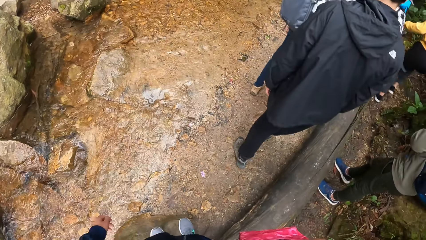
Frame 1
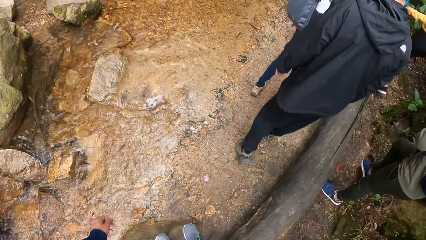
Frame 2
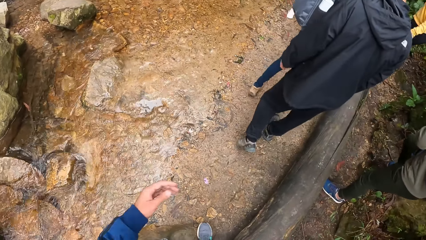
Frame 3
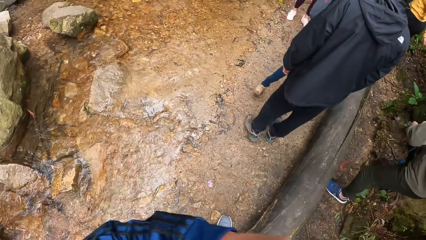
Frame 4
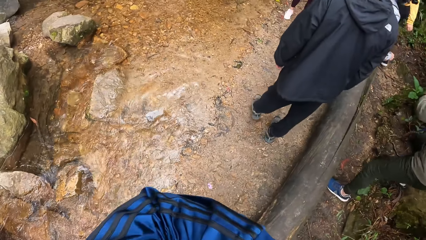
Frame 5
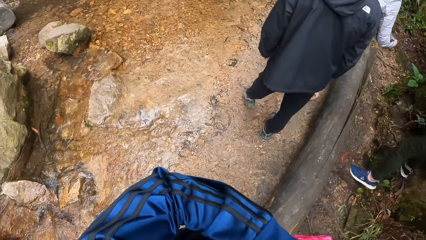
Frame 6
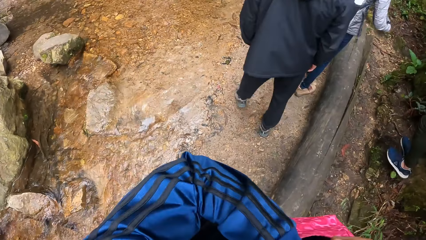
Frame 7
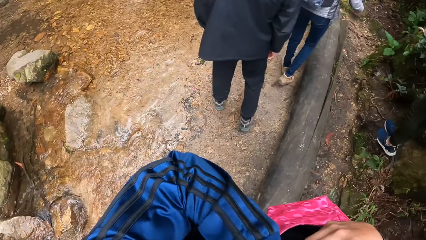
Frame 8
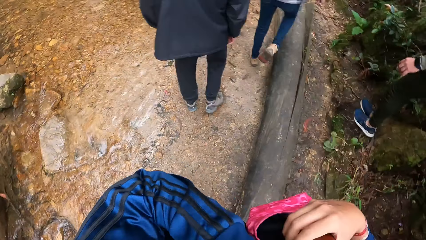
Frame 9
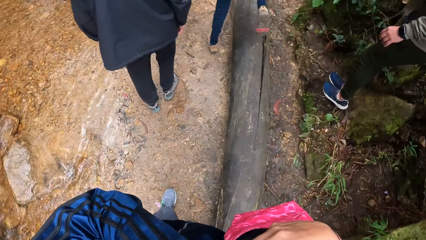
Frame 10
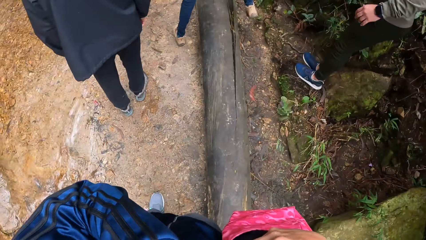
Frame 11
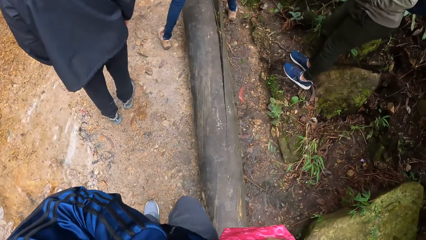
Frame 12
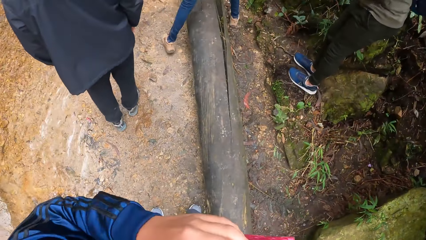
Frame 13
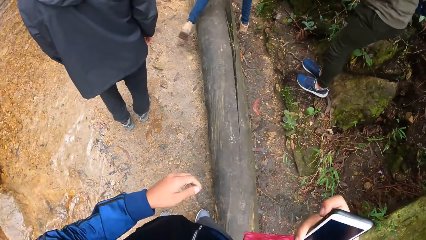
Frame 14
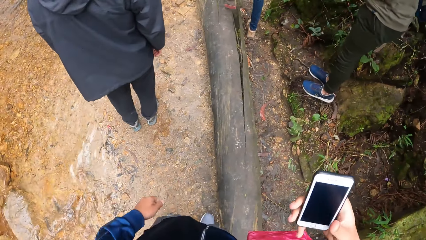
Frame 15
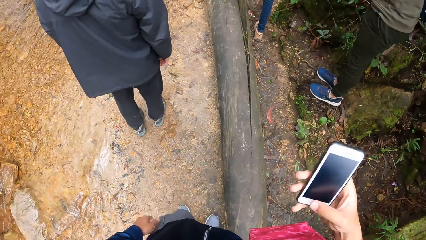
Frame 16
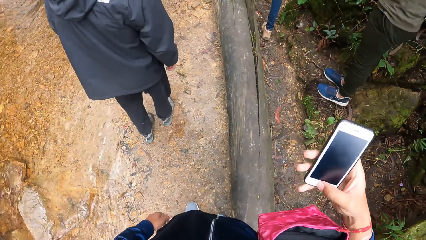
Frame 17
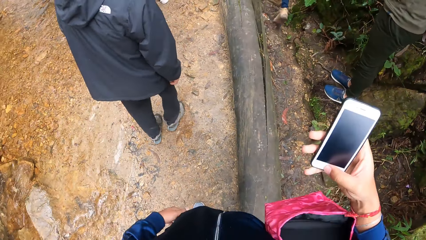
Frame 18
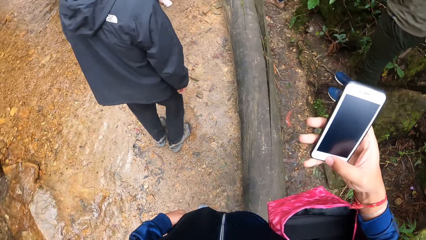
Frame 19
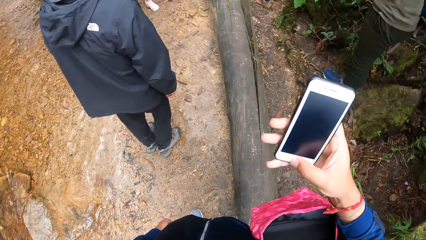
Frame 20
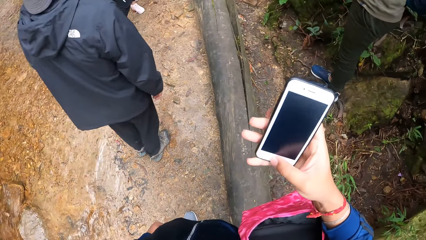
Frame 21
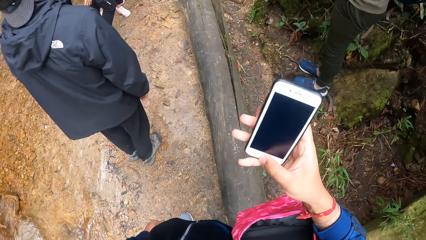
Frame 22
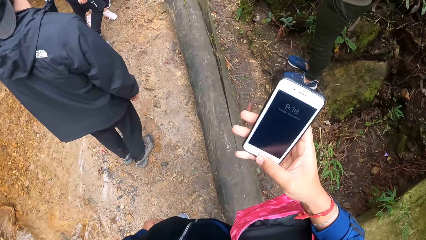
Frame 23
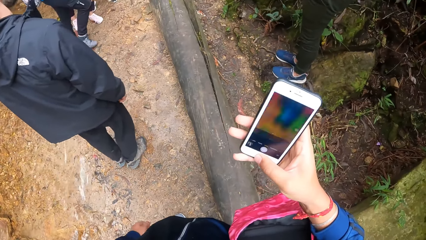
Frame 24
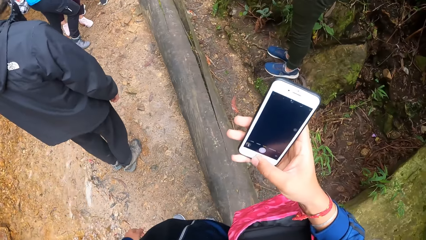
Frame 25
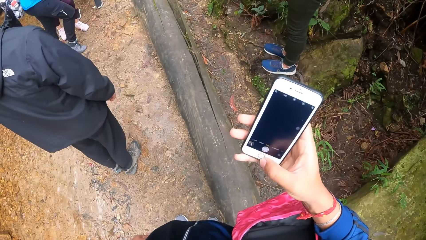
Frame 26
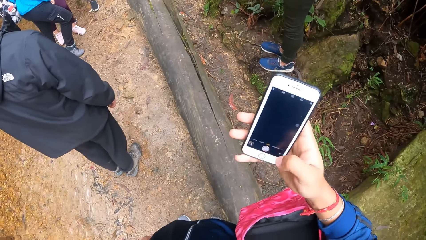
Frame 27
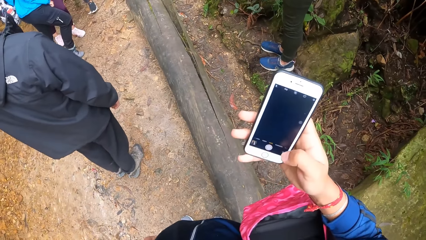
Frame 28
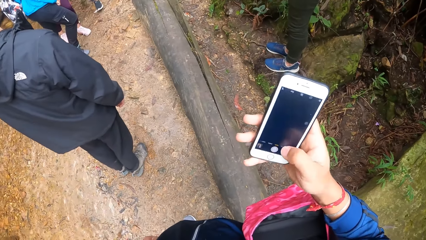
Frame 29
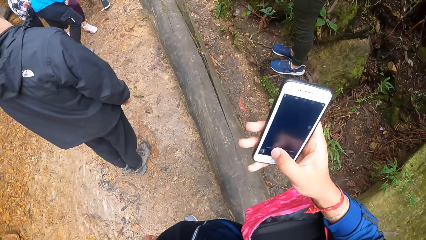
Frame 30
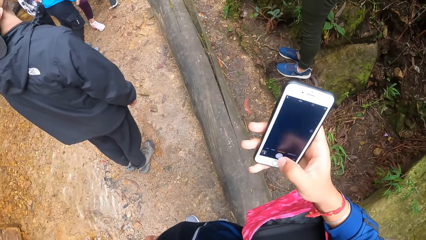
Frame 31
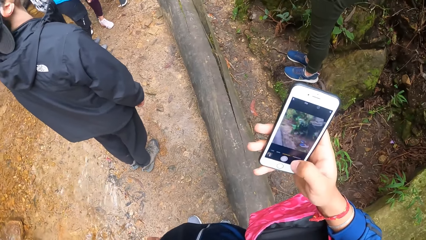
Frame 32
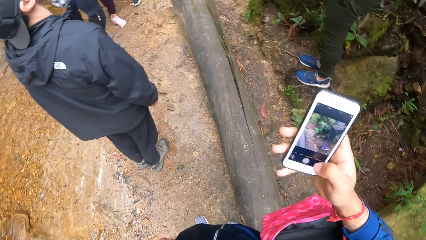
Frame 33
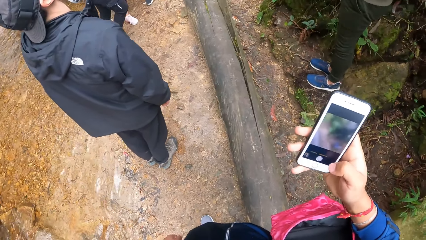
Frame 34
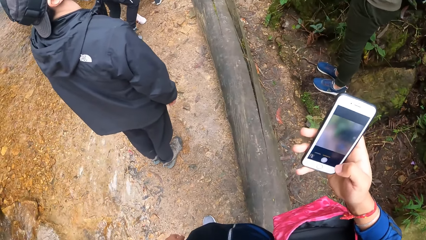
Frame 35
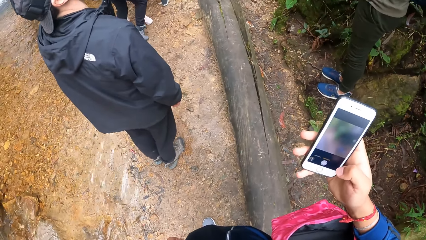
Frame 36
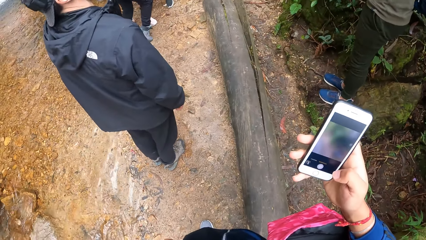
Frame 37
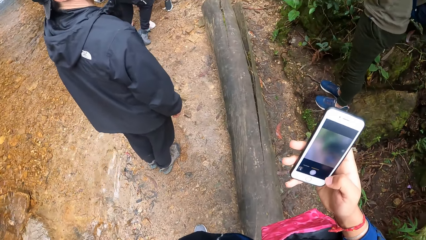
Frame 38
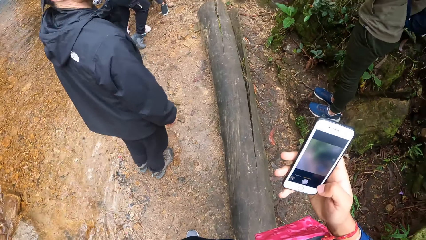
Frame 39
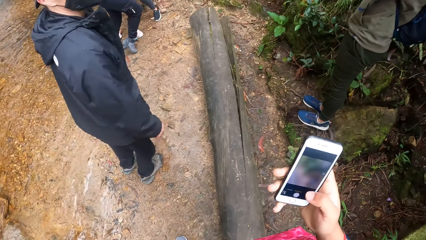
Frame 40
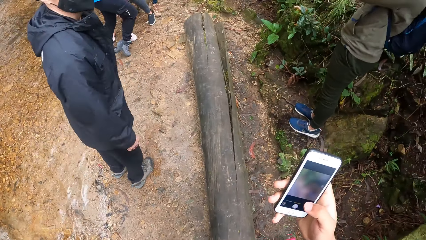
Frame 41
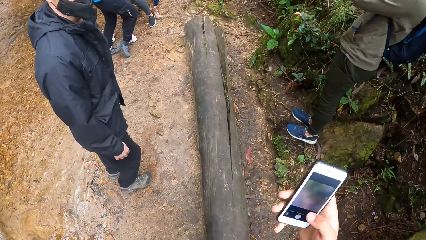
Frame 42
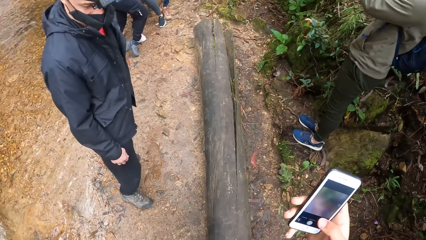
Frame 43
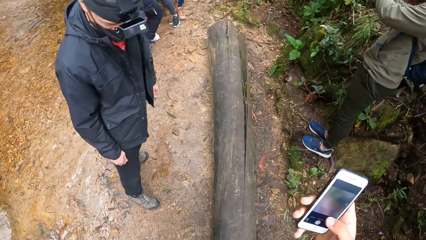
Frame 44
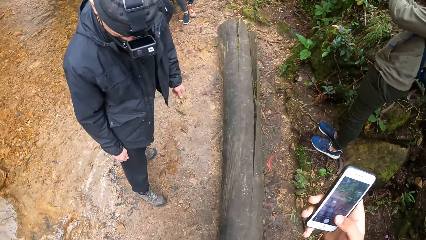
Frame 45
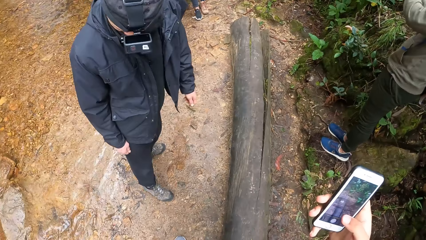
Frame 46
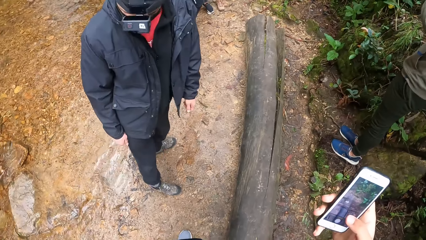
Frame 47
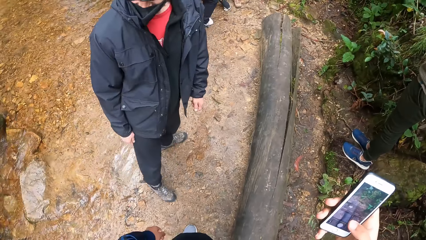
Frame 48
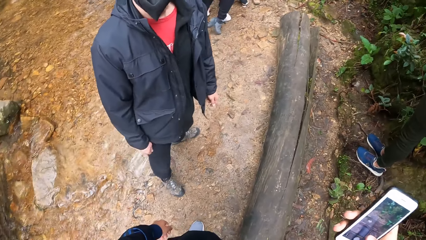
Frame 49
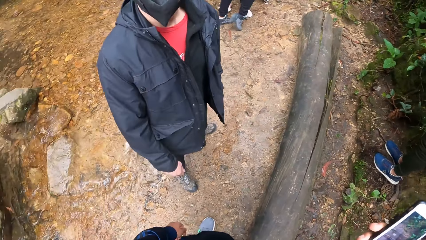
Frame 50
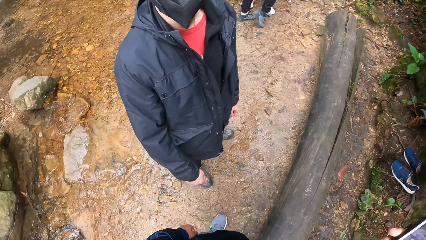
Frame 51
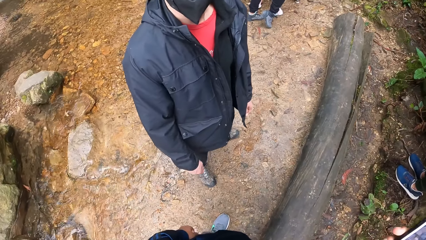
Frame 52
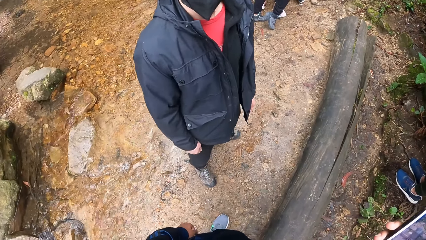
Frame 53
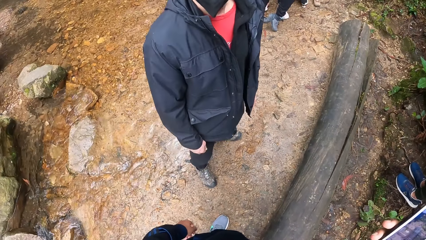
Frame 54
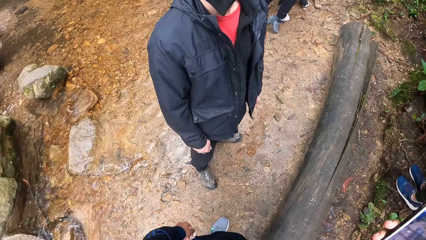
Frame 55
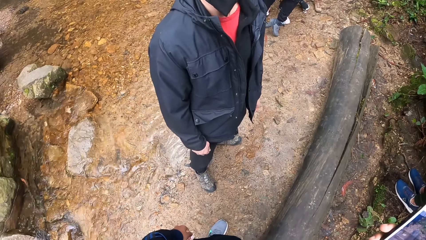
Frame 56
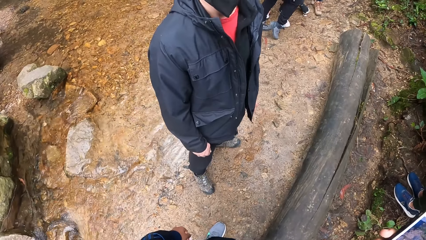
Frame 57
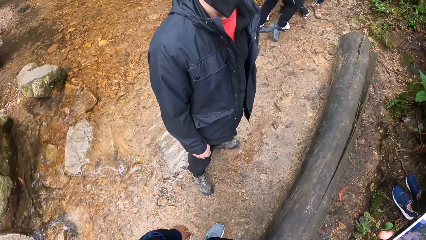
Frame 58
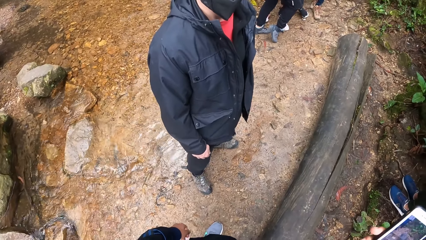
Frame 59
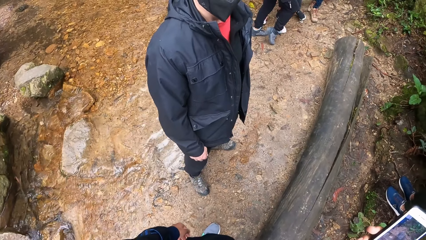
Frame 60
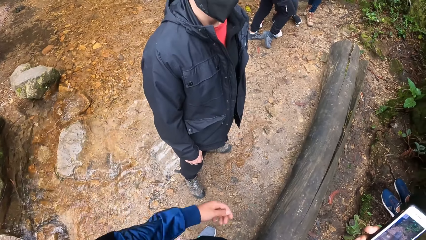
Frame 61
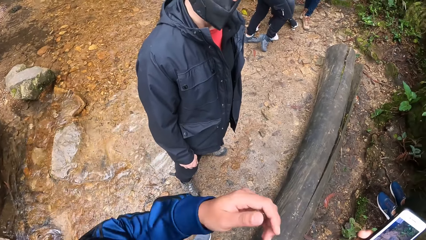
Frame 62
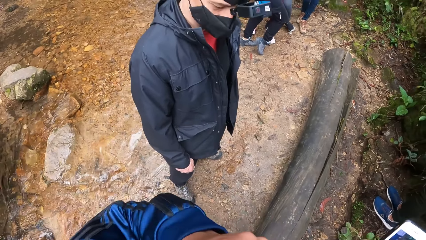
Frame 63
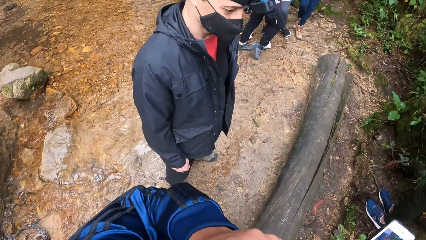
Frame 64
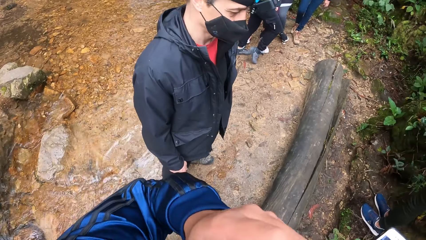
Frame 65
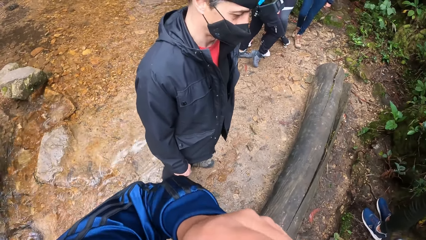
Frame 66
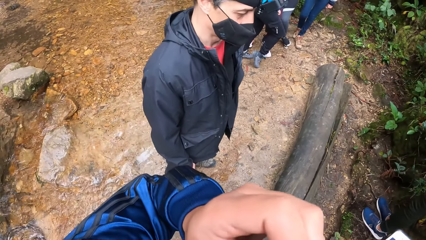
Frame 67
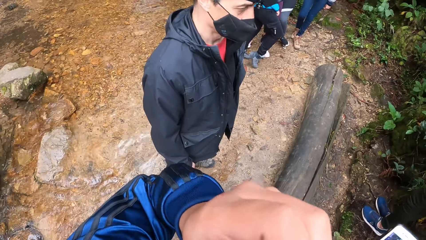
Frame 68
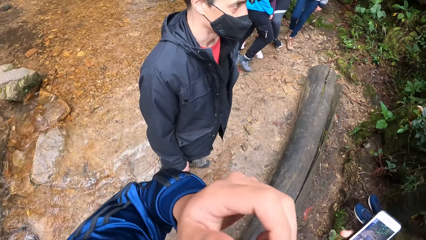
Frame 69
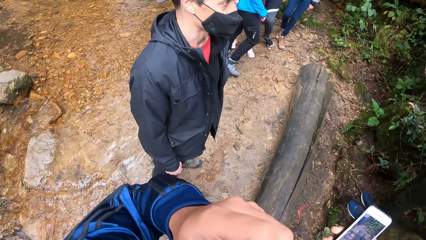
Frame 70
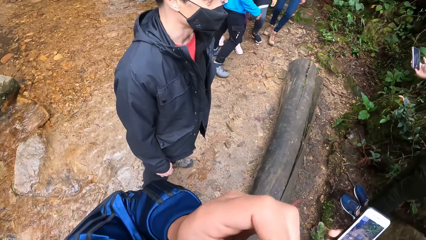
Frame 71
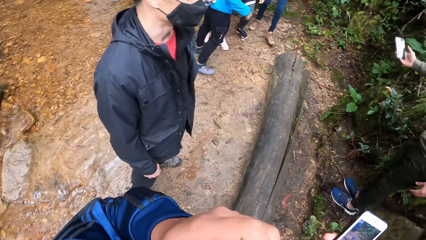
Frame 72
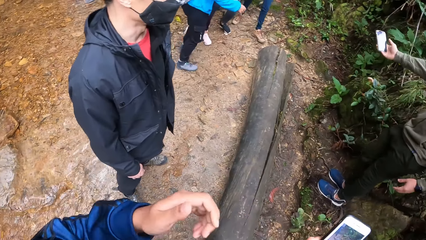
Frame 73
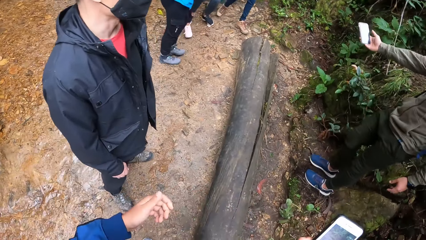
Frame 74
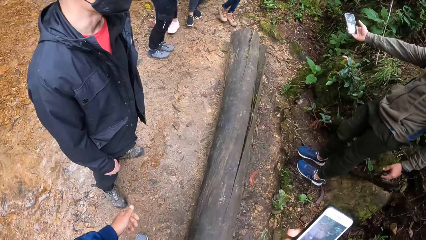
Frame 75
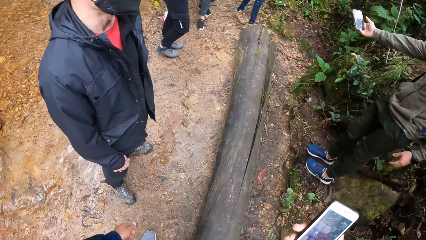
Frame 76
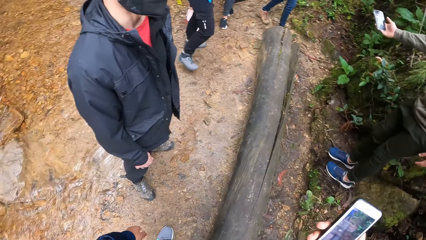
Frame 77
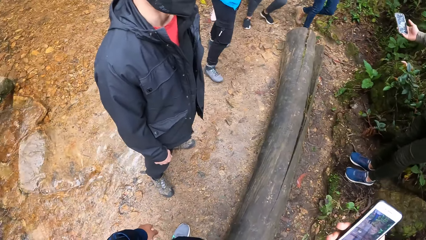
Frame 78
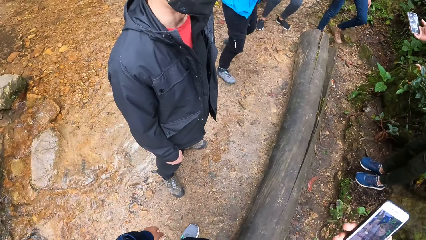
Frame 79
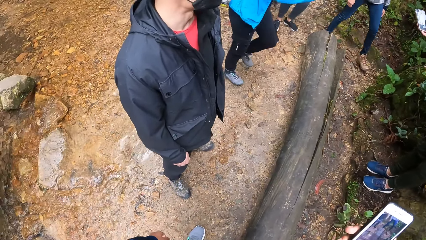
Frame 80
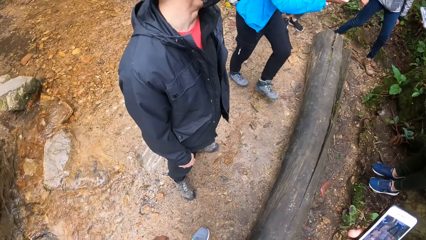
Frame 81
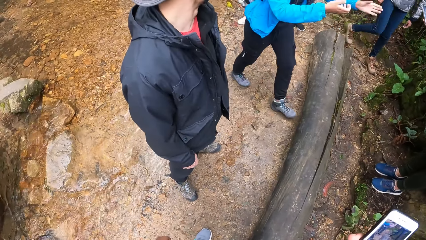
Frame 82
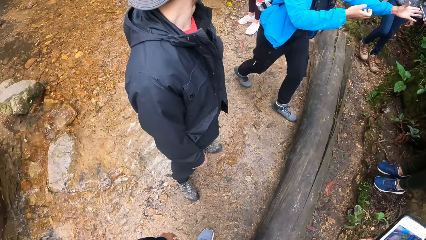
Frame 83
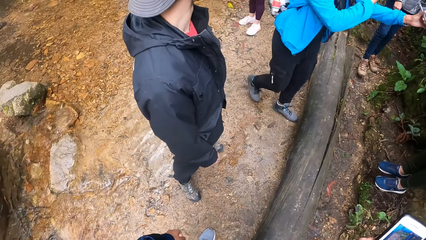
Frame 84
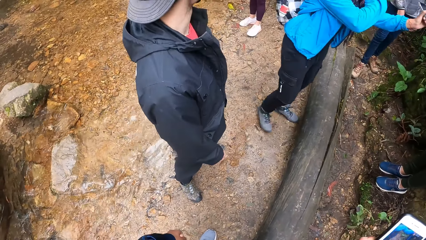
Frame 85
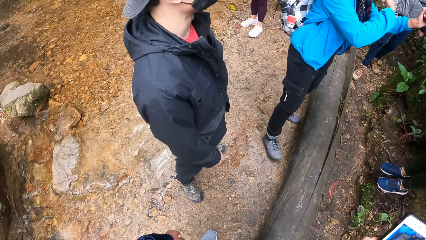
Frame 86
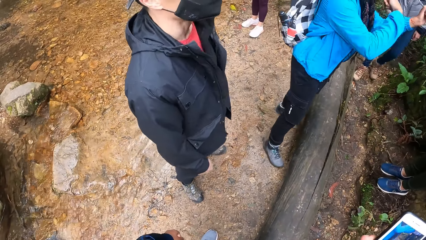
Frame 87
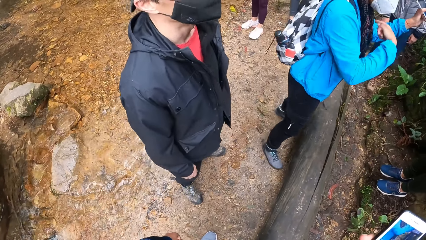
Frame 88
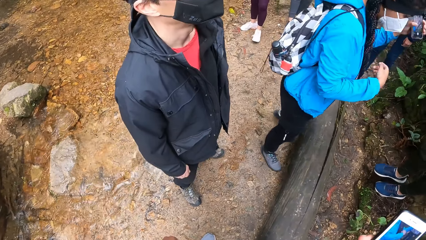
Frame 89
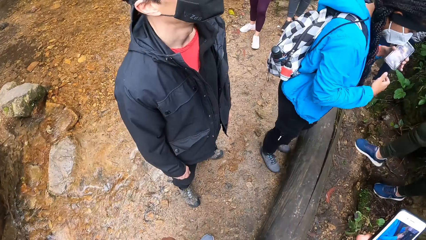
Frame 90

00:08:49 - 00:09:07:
The camera wearer raises his left hand towards his face. He holds the phone in his right hand. He operates the phone in his right hand. He raises his left hand towards his face. A man stretches the phone to a woman with his right hand. Another woman collects the phone from the man with her left hand.
